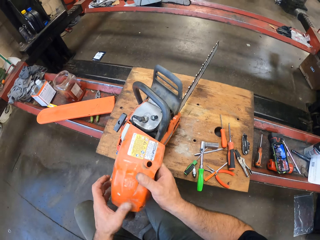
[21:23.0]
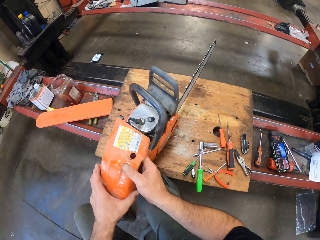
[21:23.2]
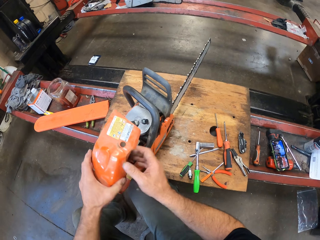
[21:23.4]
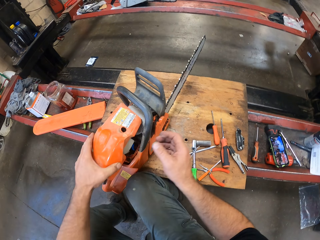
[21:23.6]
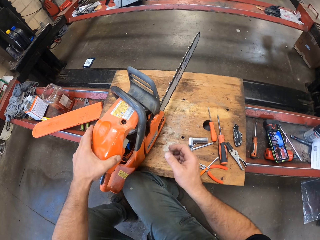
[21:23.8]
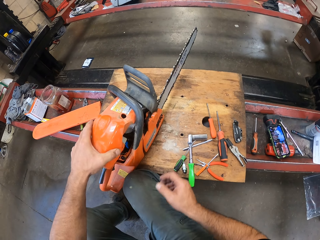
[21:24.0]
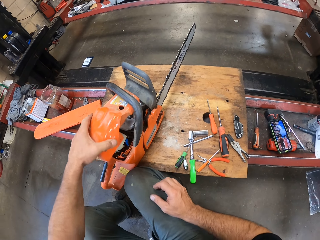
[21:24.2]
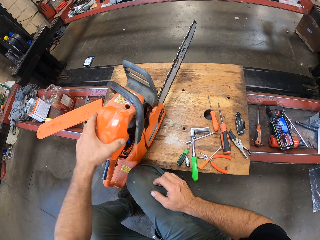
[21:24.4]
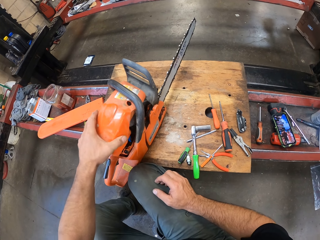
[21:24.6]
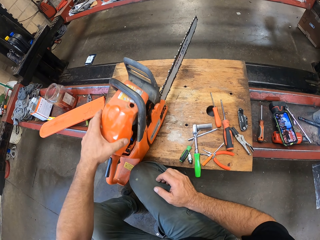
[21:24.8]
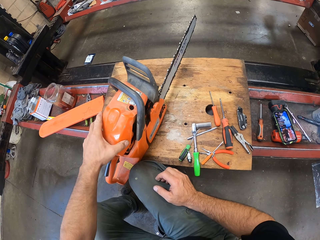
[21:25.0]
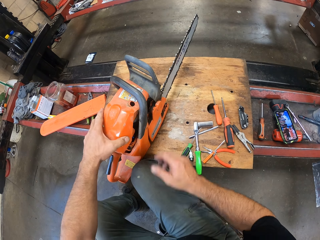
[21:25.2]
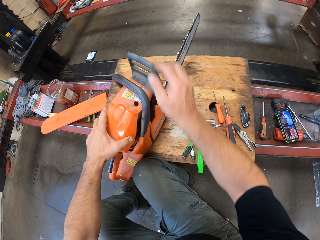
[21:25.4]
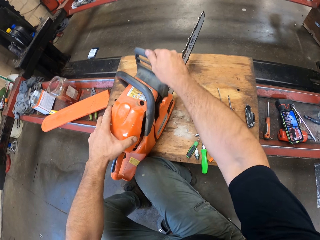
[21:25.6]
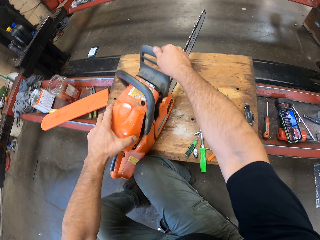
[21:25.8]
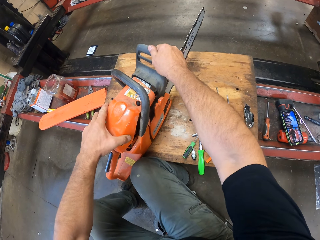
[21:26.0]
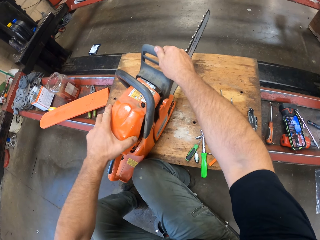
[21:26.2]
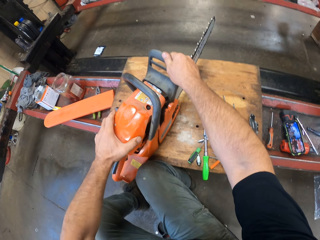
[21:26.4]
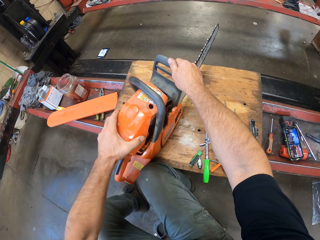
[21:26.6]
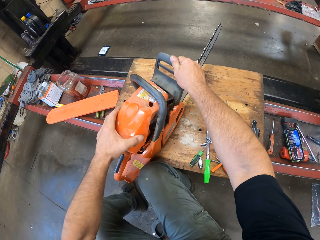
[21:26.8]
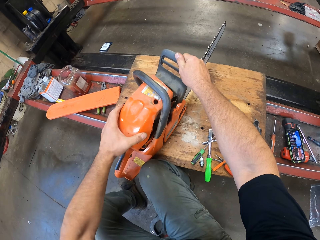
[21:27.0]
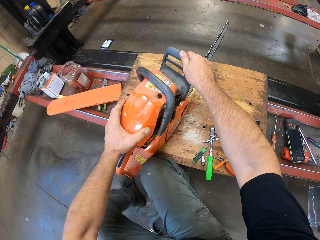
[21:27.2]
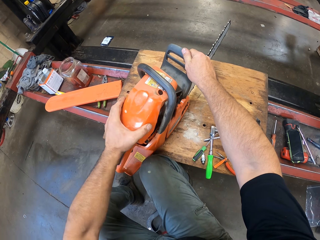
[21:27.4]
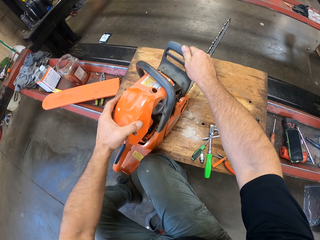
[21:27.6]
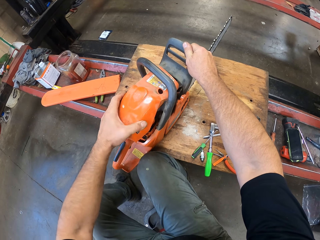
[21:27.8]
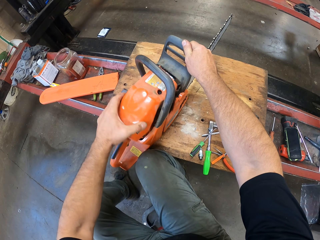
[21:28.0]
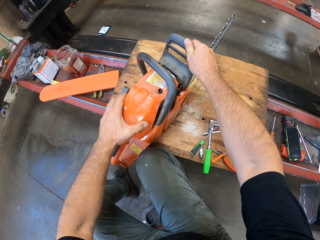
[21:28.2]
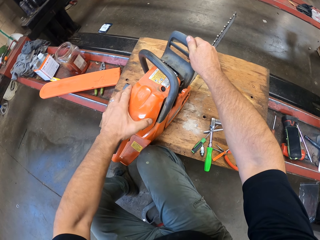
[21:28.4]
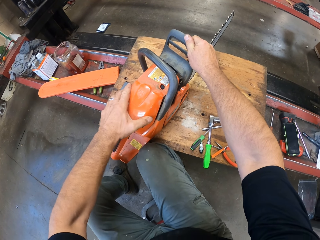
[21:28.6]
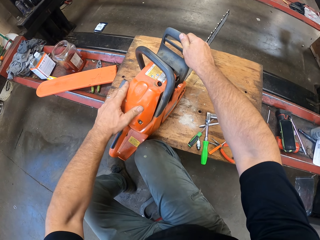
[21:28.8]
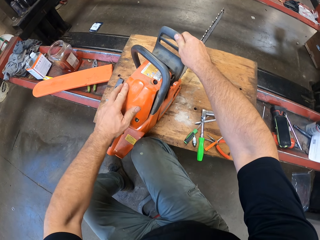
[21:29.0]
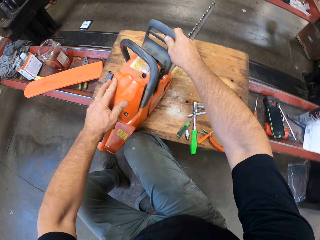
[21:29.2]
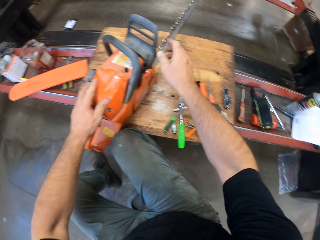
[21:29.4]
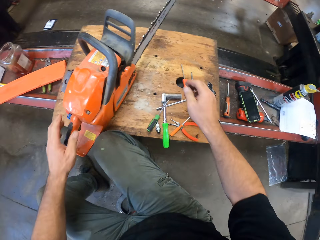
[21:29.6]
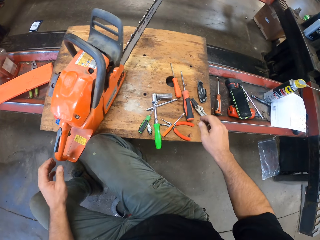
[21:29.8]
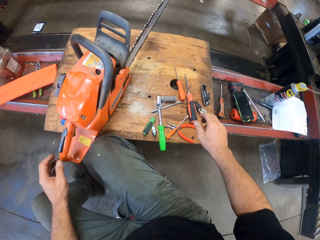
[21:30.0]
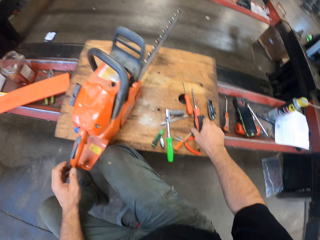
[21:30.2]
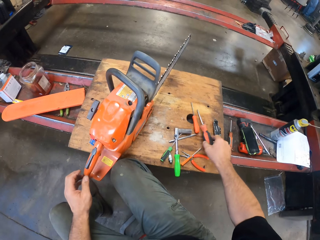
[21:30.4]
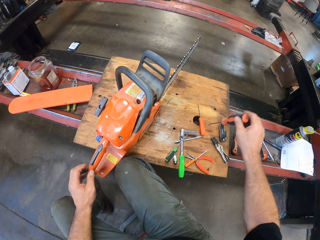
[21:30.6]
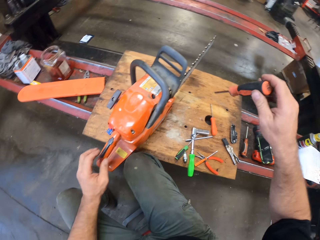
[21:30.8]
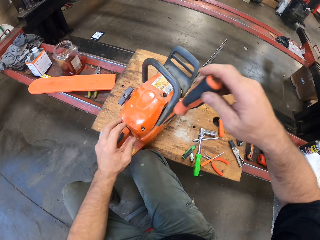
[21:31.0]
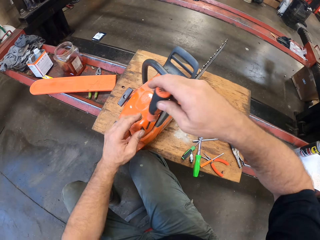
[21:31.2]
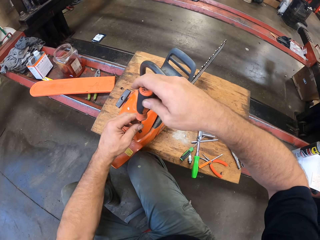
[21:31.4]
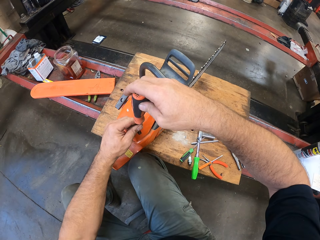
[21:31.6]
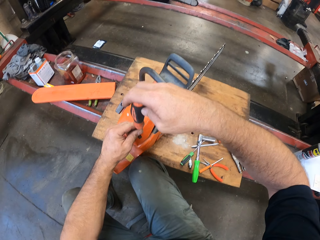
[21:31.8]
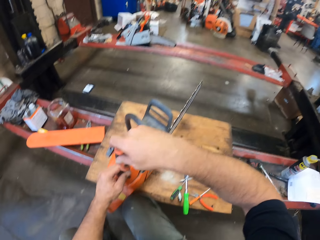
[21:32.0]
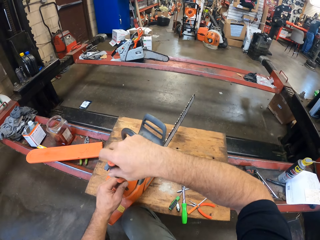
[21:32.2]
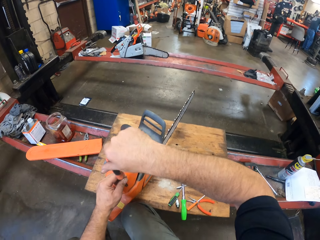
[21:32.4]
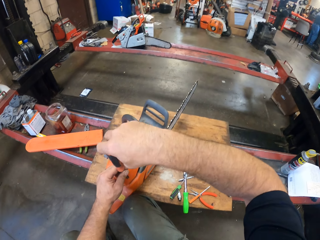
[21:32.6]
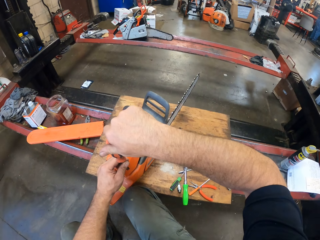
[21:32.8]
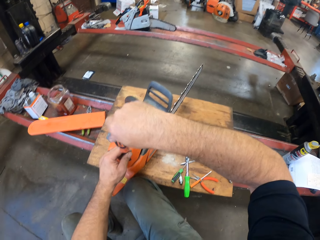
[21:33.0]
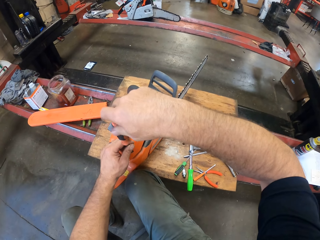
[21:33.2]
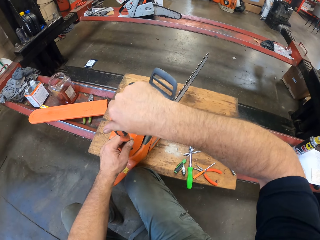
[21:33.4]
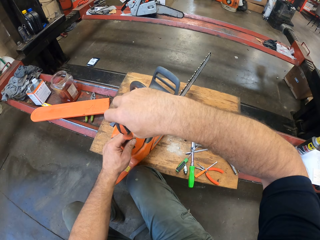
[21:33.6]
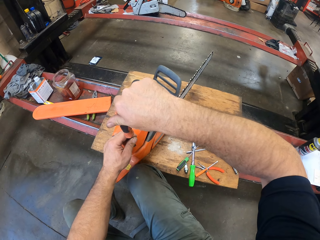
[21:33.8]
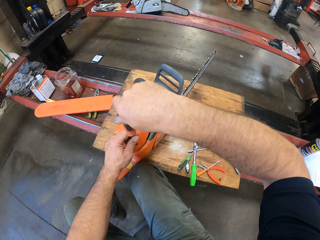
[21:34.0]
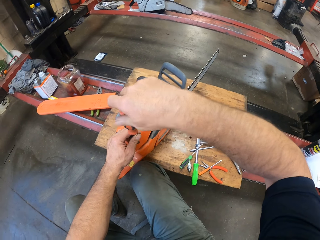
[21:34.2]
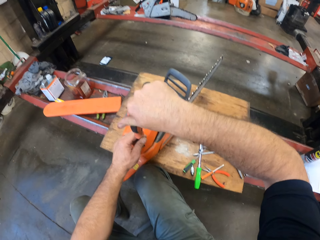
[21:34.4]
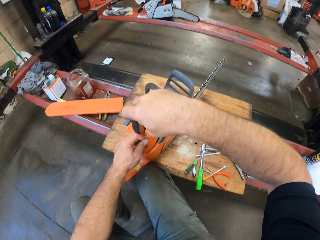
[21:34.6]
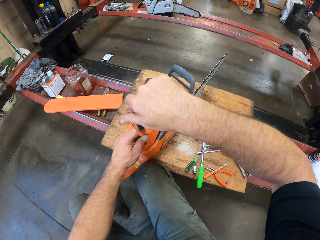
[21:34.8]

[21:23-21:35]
The camera wearer covers the gas powered chain saw with the body part in his left hand. He holds the gas powered chain saw handle with his right hand. He picks up a screwdriver from the bench tool with his right hand. He screws a bolt on the gas powered chain saw with the screwdriver in both hands.

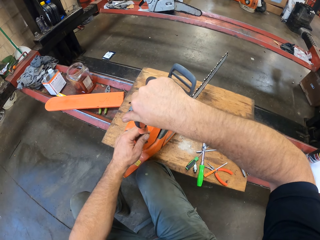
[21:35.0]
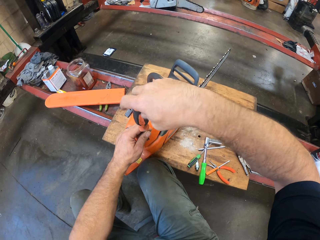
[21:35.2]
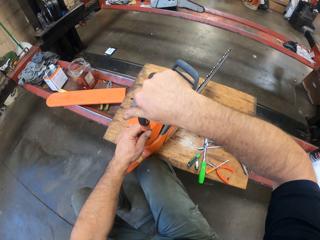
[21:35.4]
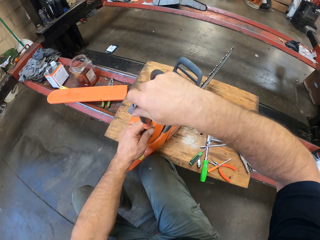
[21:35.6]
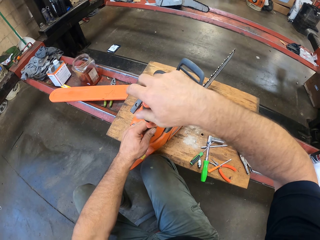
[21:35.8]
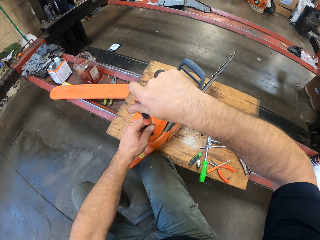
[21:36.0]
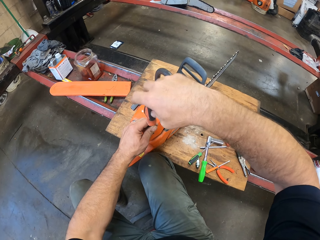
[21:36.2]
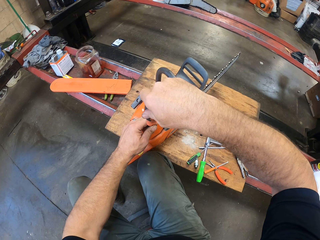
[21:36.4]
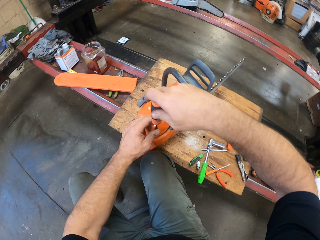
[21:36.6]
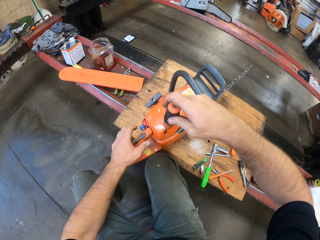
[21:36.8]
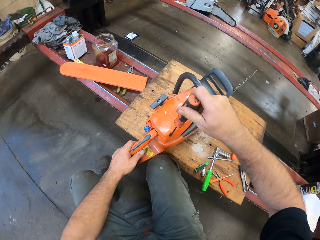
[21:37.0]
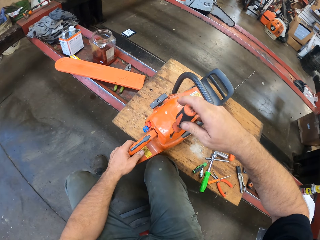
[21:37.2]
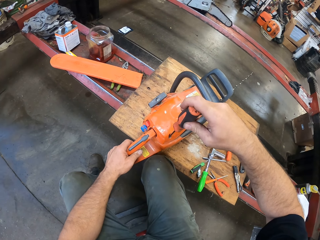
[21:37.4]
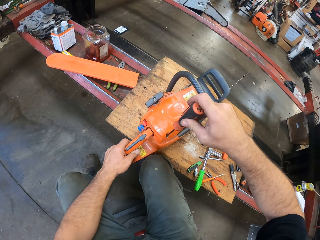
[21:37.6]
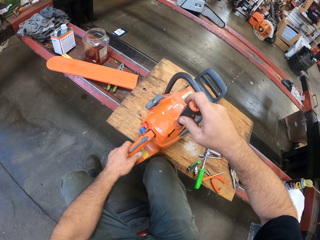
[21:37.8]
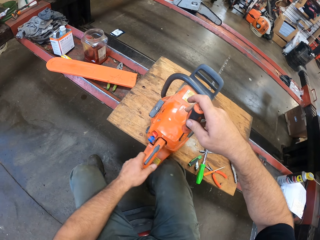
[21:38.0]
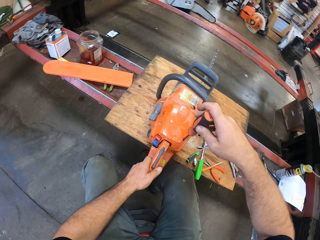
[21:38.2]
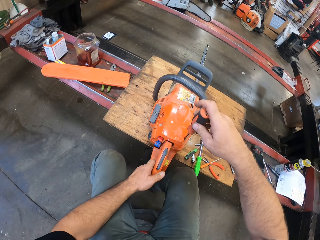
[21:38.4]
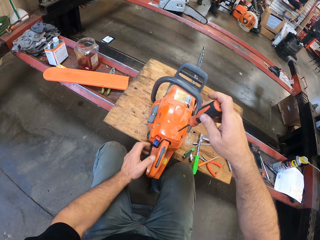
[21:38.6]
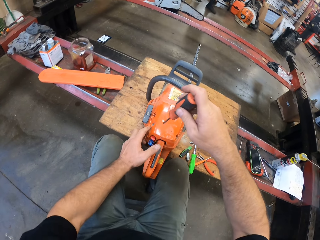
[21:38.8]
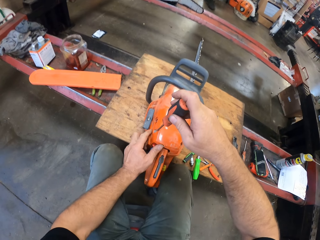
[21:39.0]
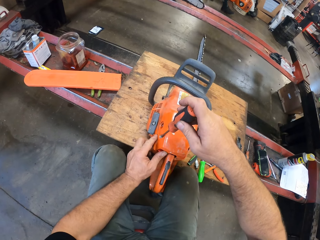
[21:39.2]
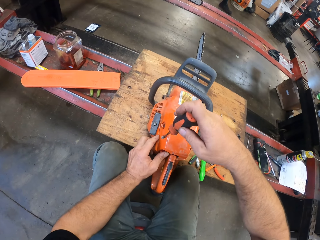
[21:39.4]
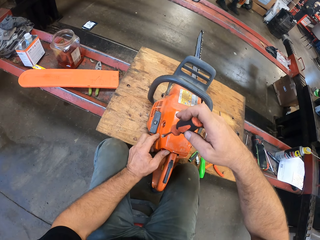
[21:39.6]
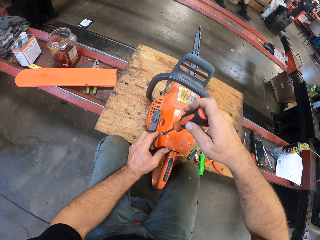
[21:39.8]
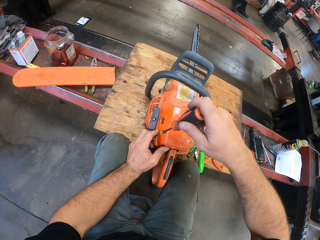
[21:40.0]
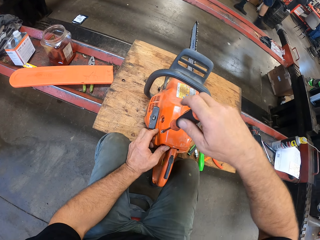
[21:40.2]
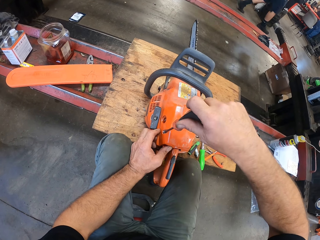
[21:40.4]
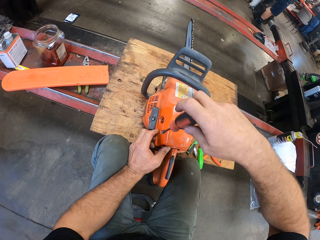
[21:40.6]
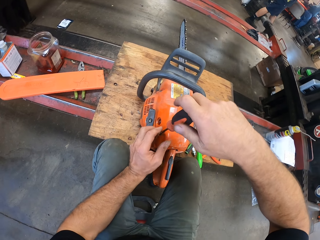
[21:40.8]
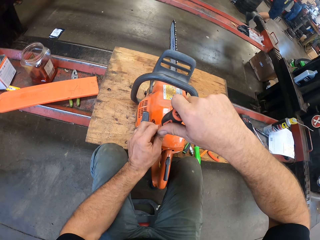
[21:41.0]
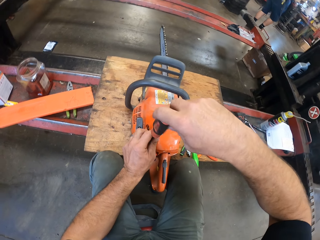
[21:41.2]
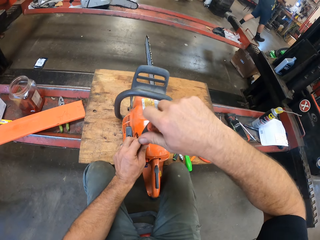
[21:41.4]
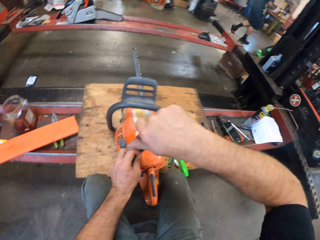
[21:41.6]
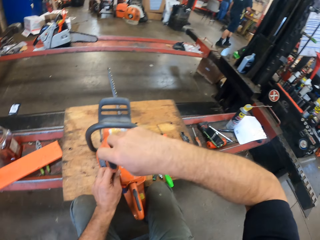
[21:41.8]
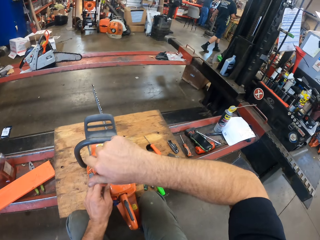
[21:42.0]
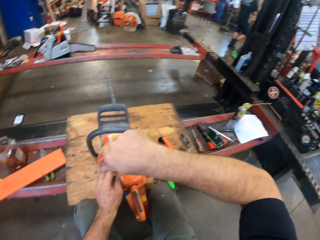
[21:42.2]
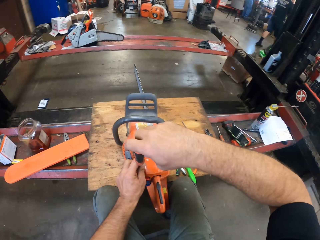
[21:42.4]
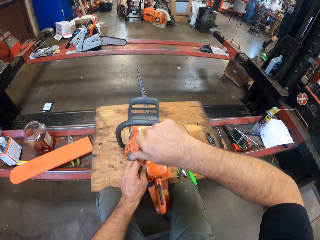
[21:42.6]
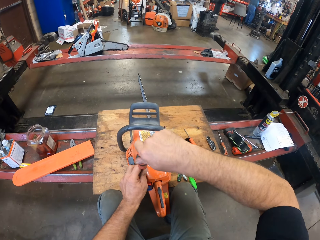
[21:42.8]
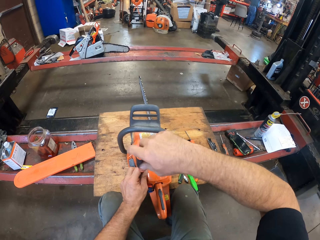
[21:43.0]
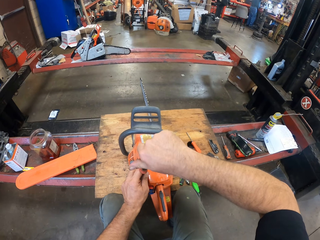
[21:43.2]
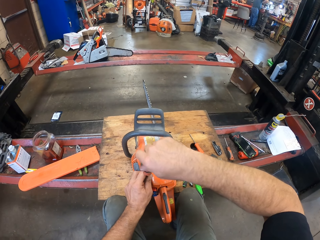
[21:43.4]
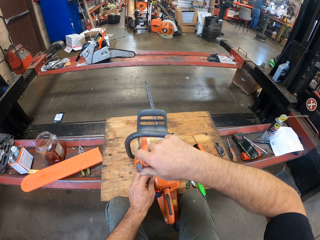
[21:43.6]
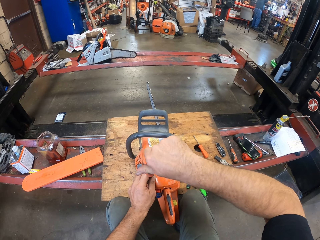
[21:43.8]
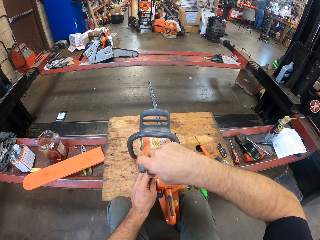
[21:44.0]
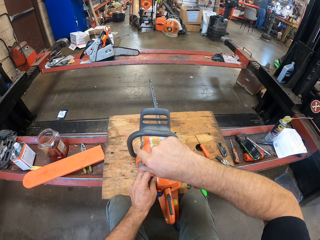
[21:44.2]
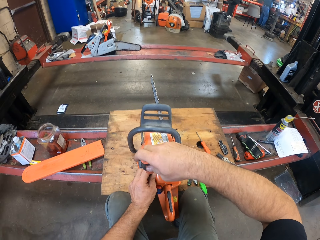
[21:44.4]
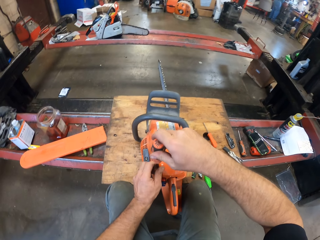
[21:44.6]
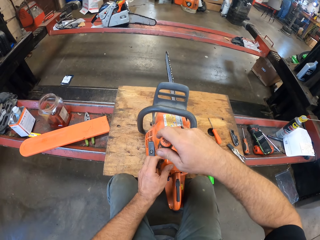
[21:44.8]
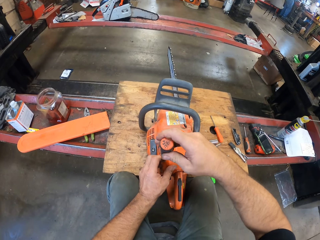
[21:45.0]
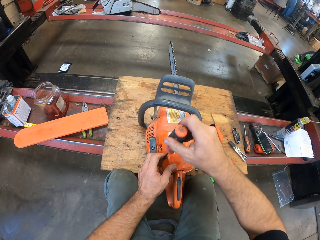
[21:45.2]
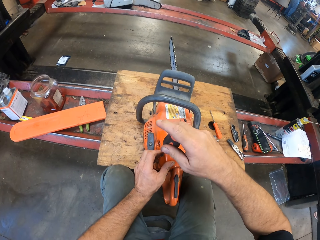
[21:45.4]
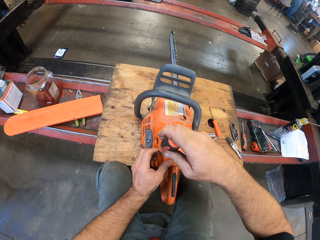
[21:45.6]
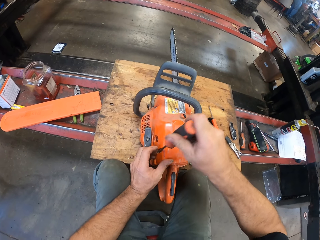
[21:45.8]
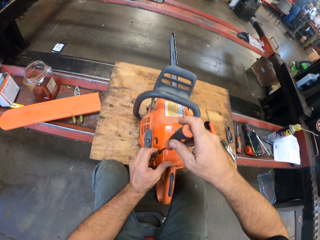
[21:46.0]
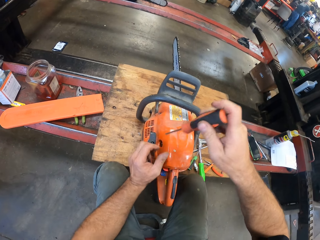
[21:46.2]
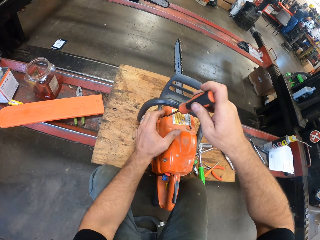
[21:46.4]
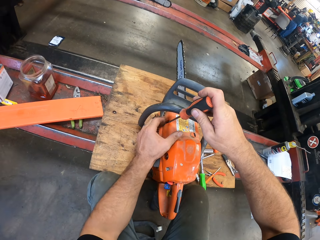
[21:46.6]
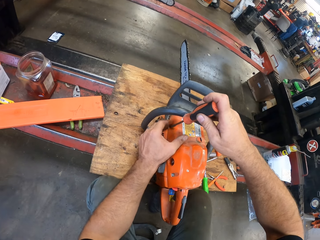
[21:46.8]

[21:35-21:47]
The camera wearer adjusts the gas powered chain saw on the bench tool with his left hand. He screws another bolt on the gas powered chain saw with the screwdriver in both hands. A person passes by.
